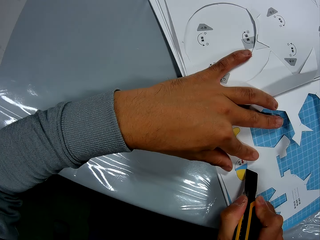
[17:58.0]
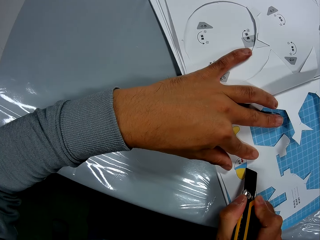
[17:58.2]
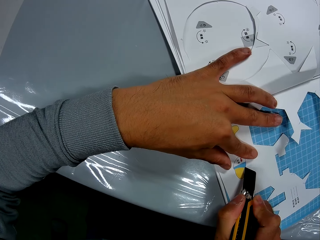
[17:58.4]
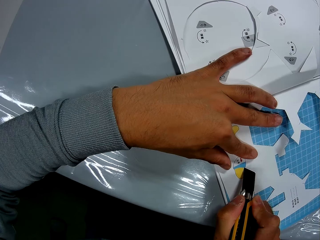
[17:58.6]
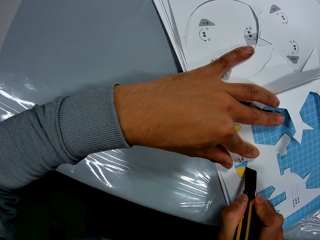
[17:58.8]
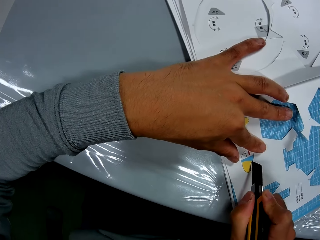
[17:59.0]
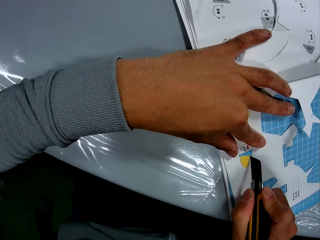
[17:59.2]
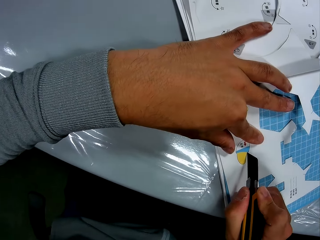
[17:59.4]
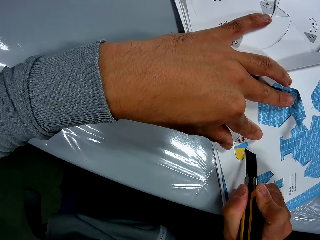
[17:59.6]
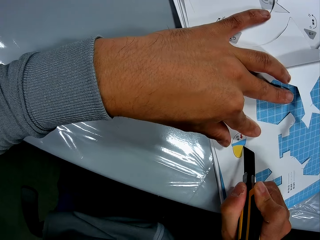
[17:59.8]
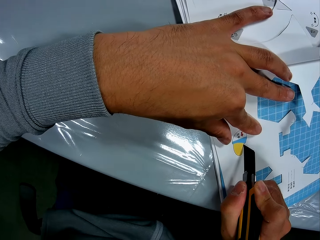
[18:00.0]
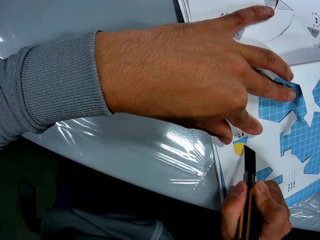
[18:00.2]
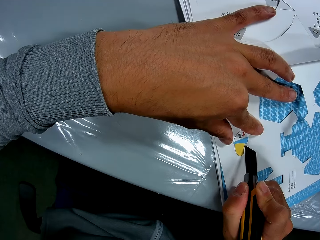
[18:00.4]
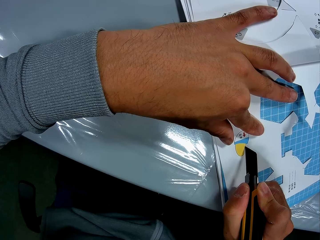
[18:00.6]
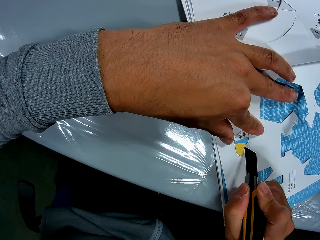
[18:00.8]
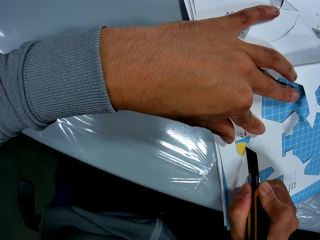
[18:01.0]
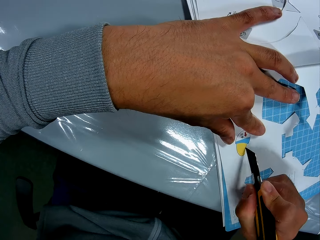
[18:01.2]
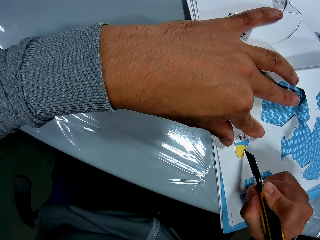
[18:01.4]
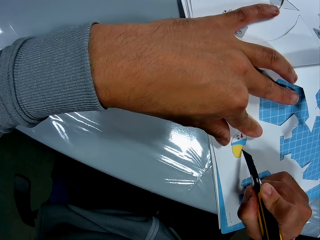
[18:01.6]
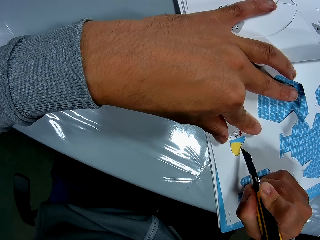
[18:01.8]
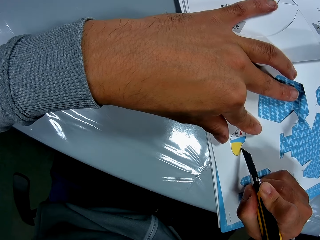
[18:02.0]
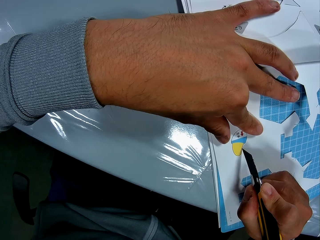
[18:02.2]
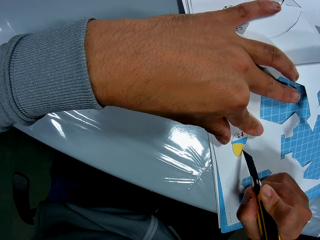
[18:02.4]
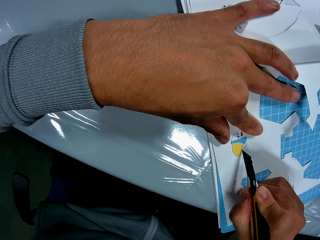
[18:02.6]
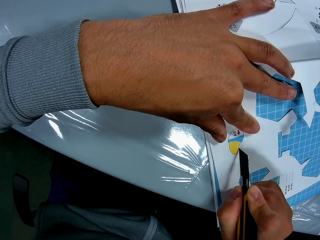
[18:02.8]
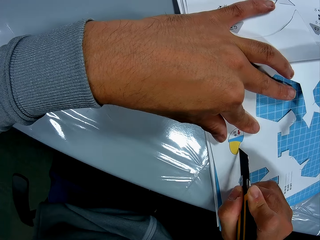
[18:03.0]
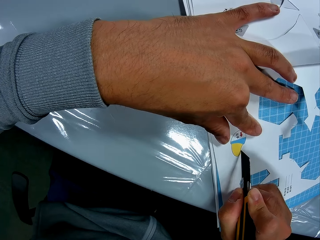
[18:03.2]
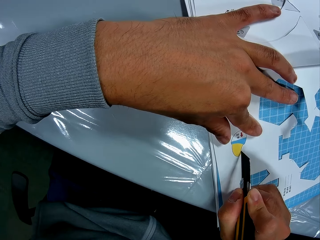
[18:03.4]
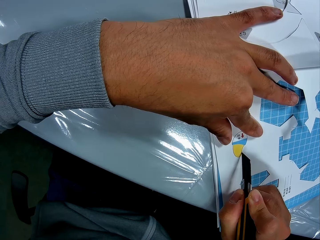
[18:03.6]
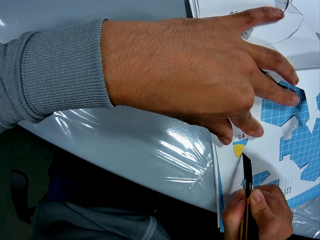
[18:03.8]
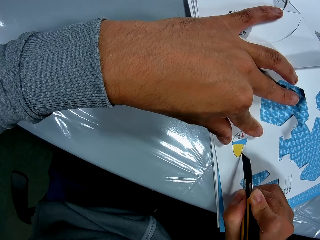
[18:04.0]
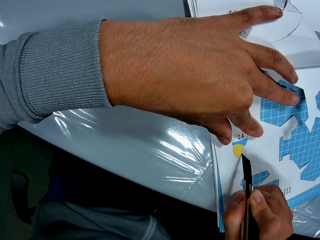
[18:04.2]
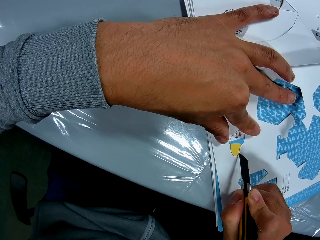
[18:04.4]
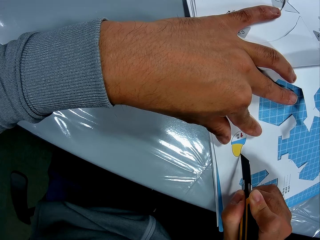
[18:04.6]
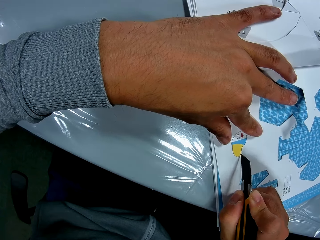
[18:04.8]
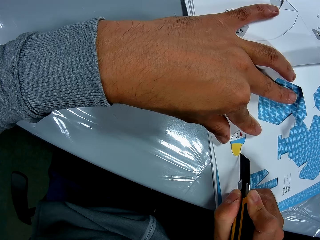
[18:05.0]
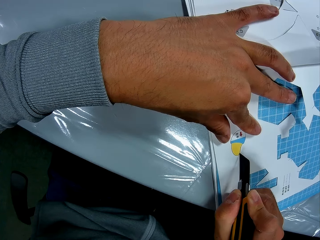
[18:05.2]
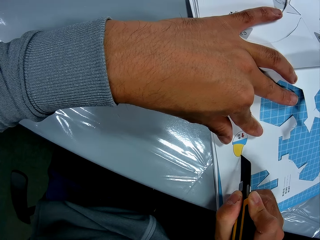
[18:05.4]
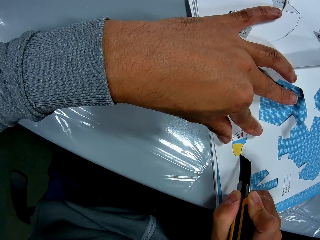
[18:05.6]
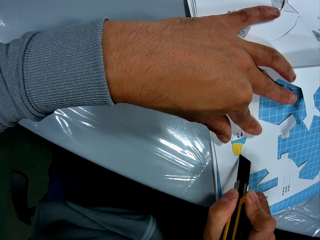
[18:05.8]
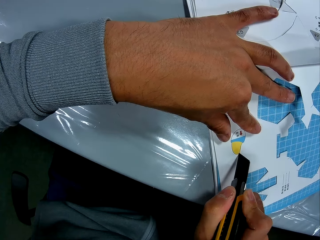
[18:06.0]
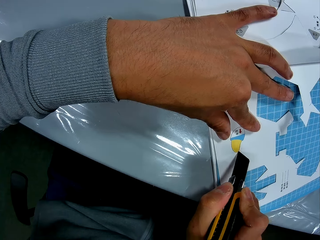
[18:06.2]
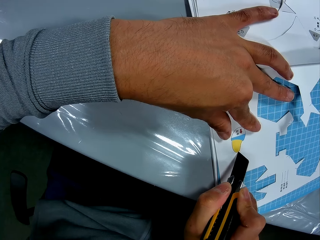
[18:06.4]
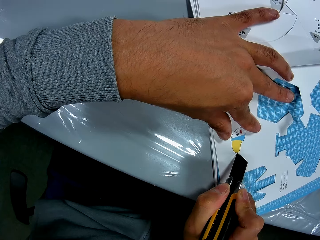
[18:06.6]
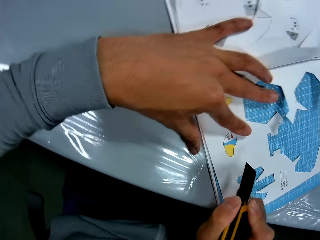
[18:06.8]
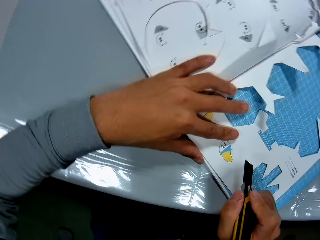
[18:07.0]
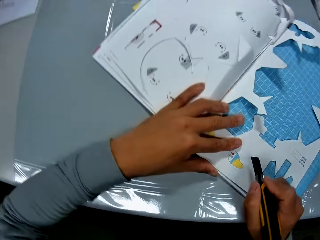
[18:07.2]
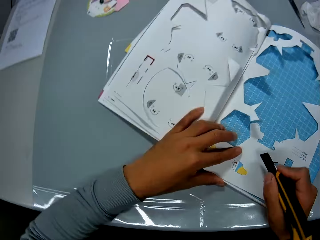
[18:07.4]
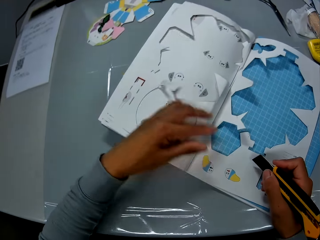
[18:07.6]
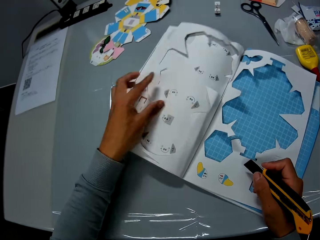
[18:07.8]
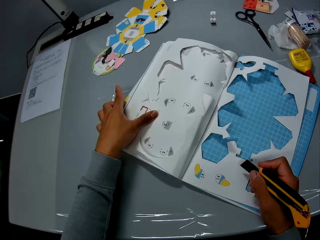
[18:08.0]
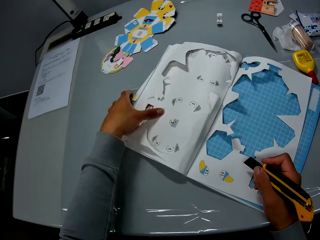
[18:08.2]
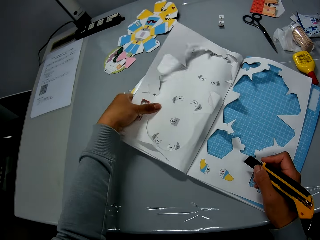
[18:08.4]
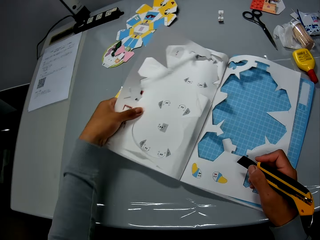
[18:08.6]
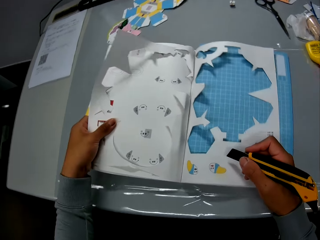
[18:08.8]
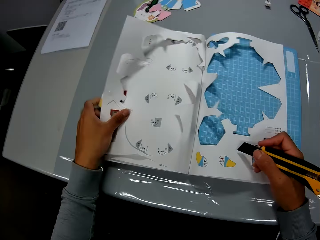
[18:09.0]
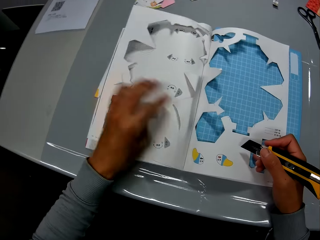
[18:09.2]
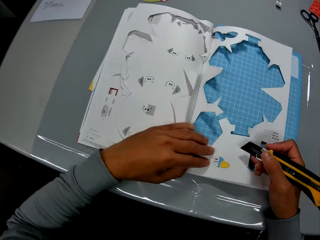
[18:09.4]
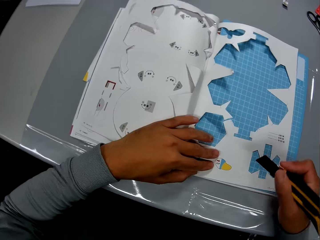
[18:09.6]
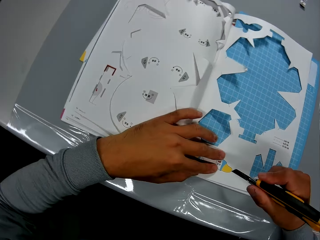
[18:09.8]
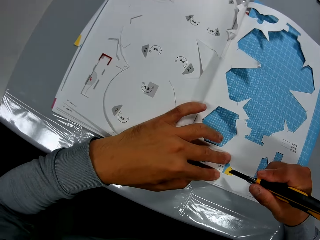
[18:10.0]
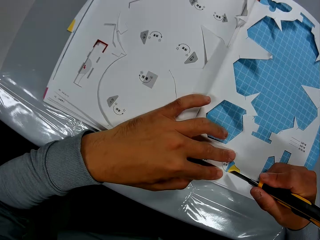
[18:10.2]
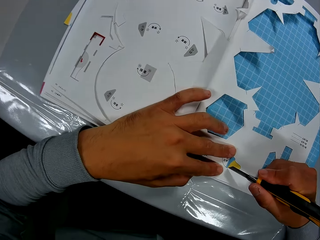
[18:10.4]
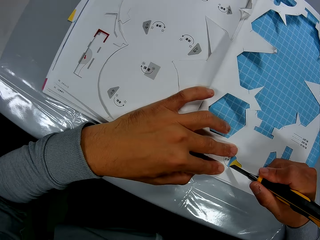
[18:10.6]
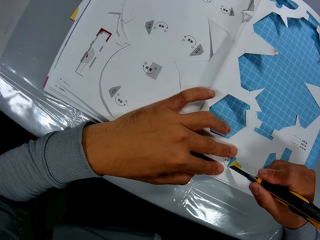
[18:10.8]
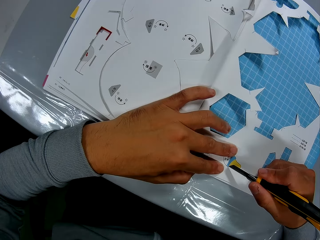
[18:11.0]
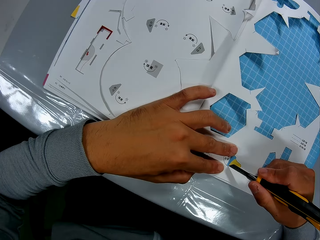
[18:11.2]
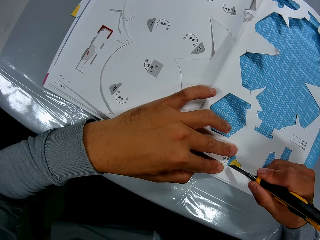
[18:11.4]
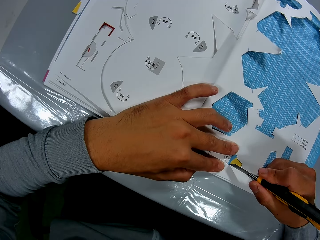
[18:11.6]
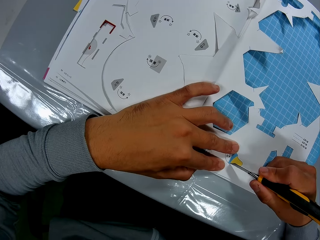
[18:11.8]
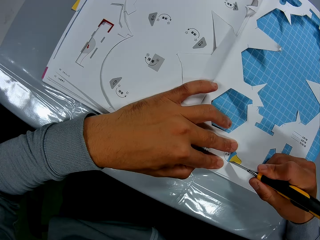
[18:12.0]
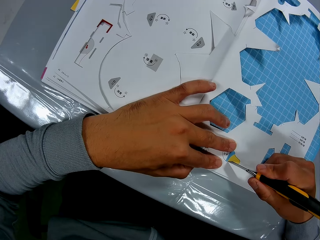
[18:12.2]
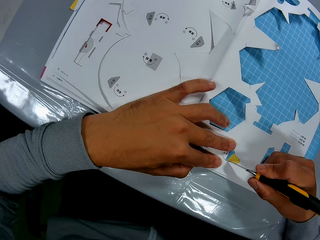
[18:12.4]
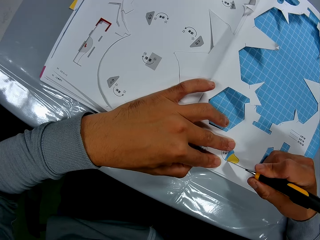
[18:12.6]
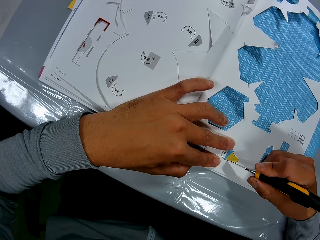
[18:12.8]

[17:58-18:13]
The camera wearer adjusts the book on the table with his hands. He cuts the book on the table, with the cutter in his right hand and his left hand on the book.

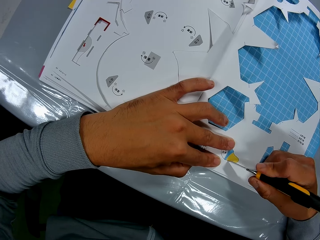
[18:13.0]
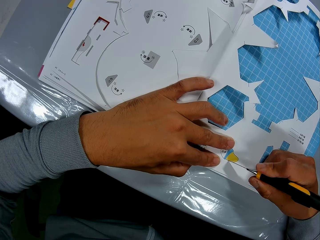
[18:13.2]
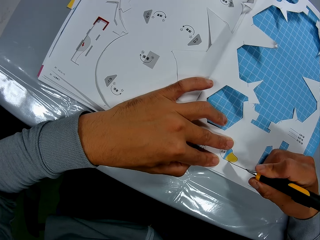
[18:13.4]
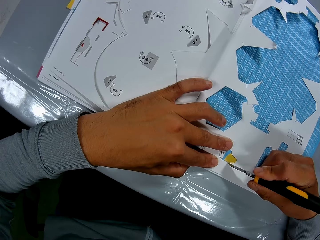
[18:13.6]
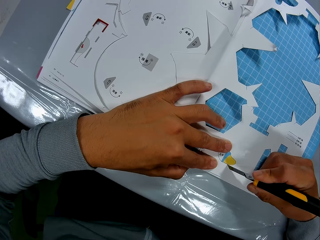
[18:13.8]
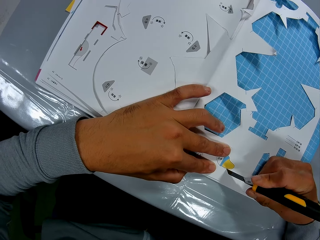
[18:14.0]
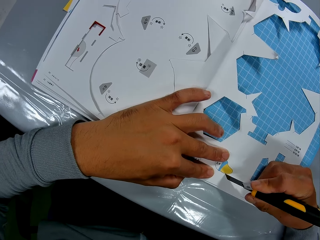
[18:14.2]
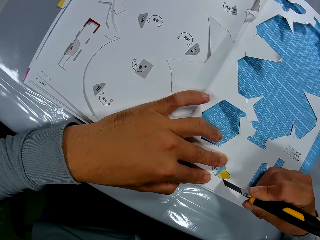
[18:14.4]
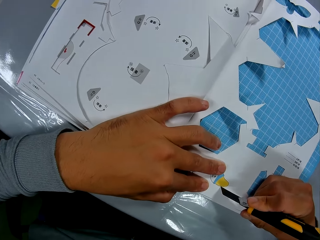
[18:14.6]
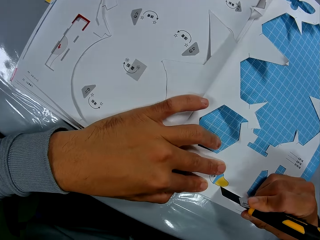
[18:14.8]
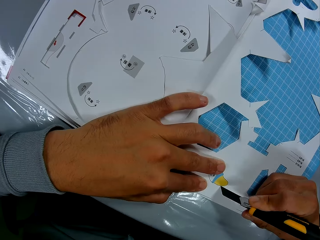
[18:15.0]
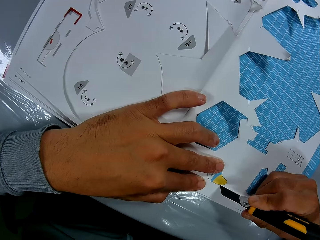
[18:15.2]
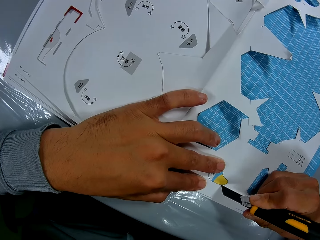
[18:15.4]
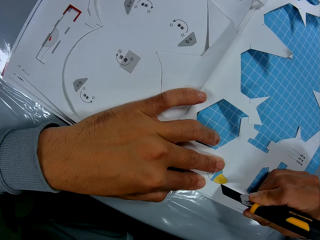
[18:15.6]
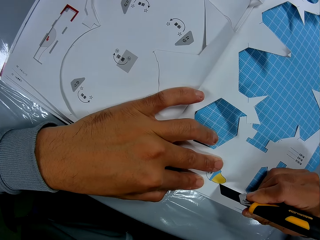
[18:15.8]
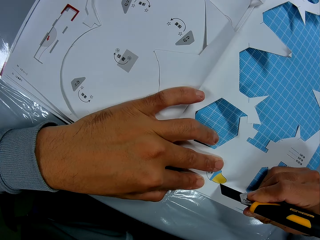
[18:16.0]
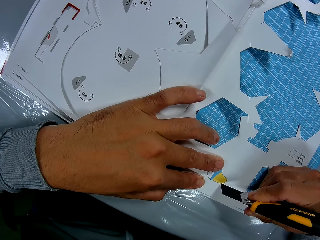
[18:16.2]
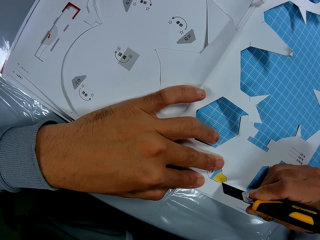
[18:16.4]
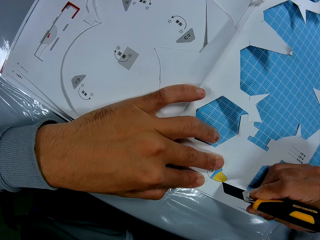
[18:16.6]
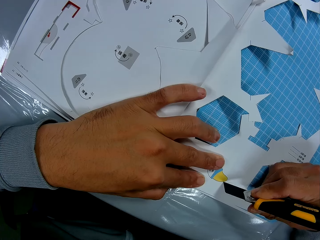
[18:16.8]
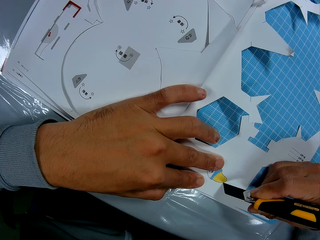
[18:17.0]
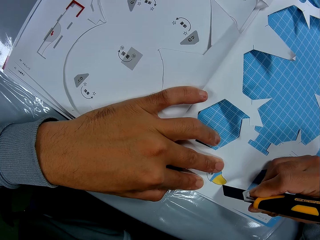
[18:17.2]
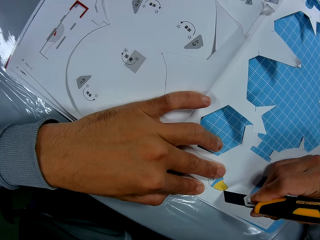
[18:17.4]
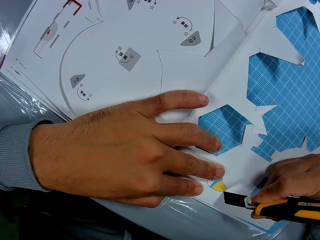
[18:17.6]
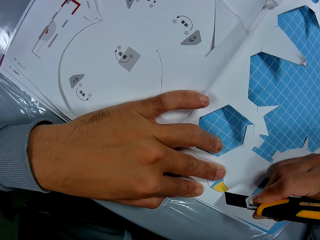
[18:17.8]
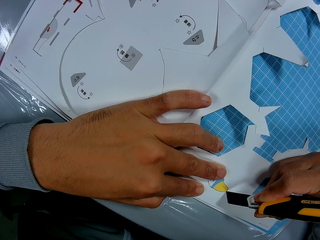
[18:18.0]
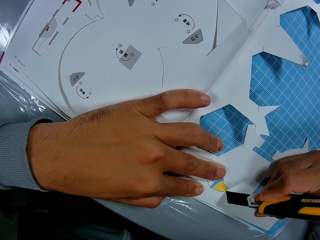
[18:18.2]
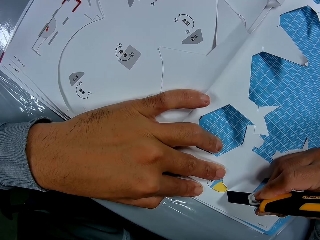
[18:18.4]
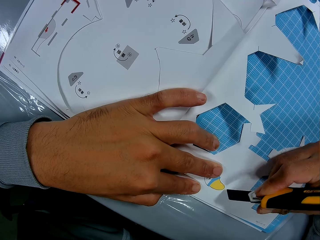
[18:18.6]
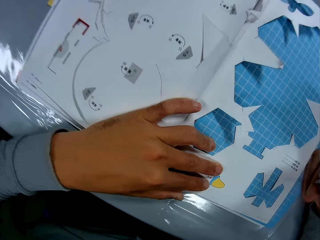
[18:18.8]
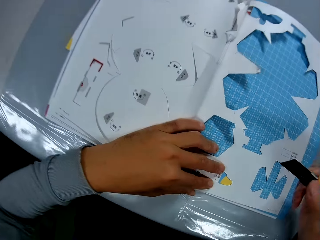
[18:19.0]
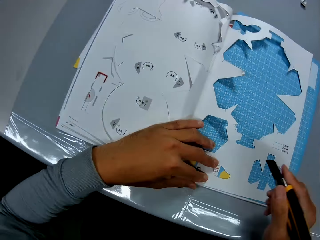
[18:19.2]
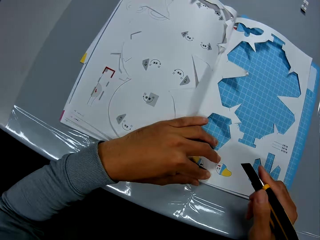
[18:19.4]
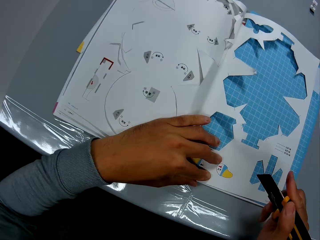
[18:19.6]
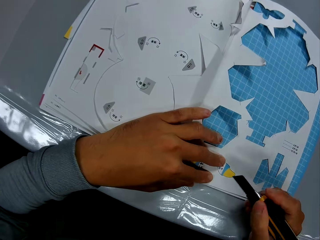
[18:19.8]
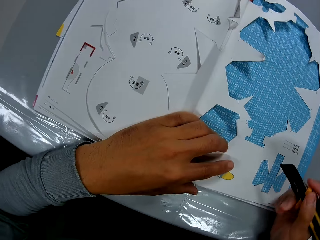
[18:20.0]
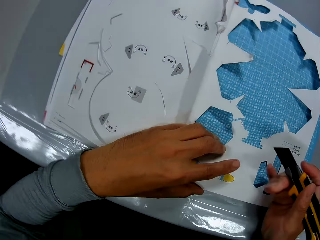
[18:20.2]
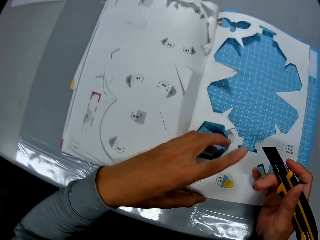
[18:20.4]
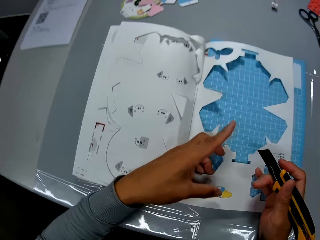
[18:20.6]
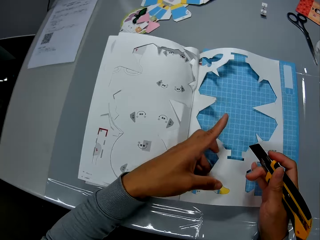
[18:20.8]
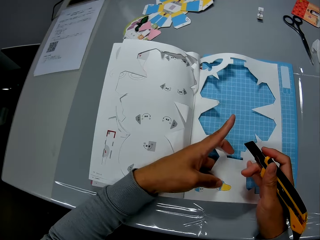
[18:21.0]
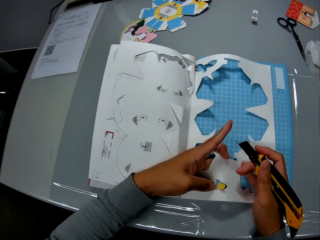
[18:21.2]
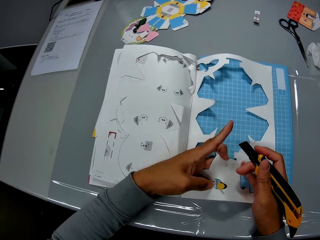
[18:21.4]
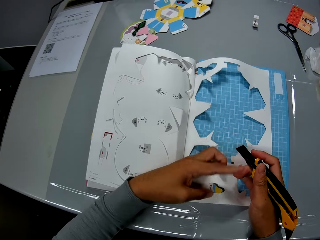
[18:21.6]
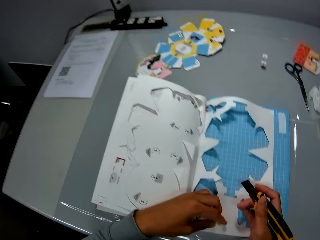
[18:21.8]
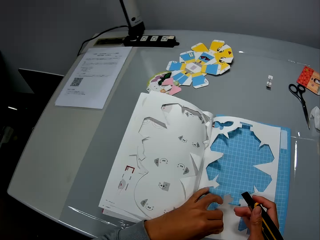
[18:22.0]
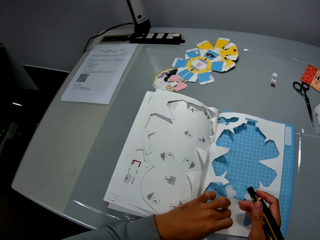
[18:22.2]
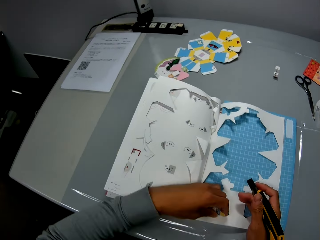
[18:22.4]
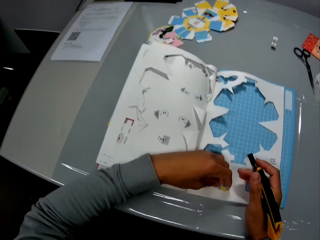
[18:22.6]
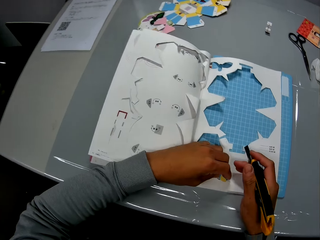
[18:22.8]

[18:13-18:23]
The camera wearer adjusts the book. He removes the cut part of the book with his left hand.
